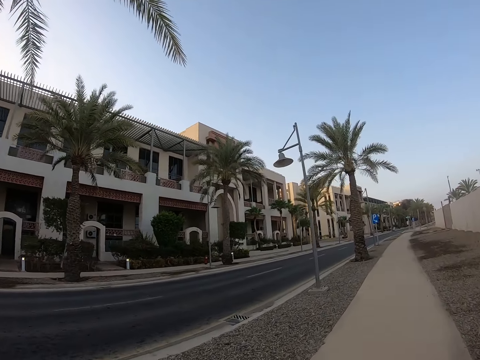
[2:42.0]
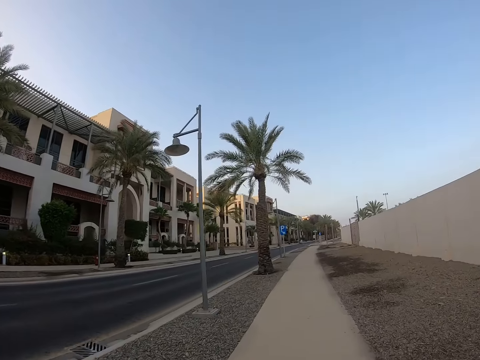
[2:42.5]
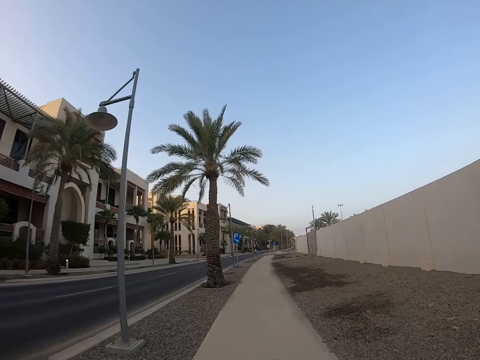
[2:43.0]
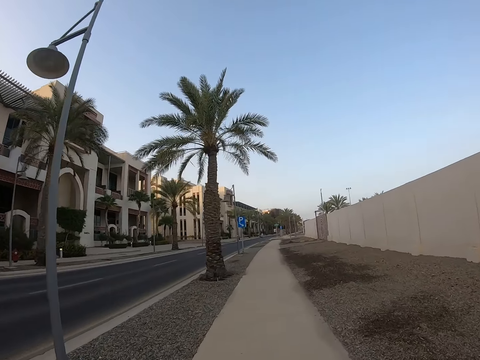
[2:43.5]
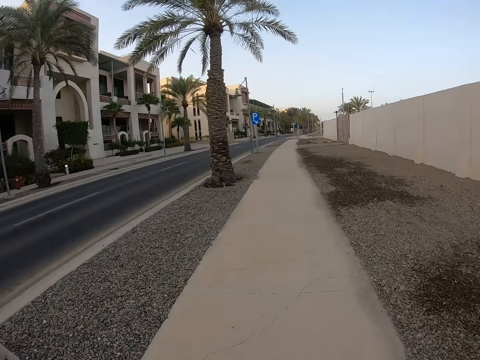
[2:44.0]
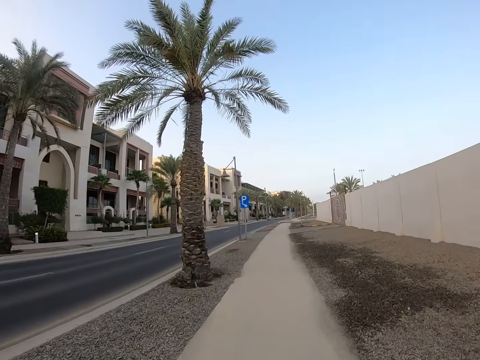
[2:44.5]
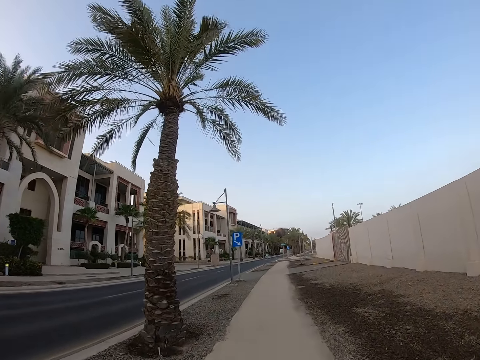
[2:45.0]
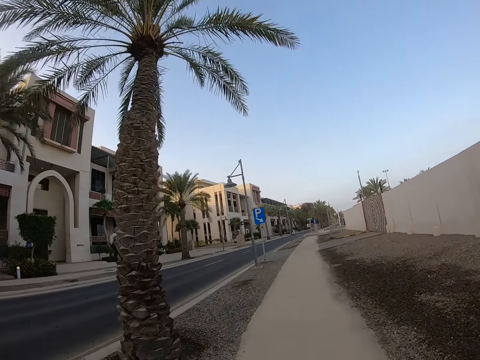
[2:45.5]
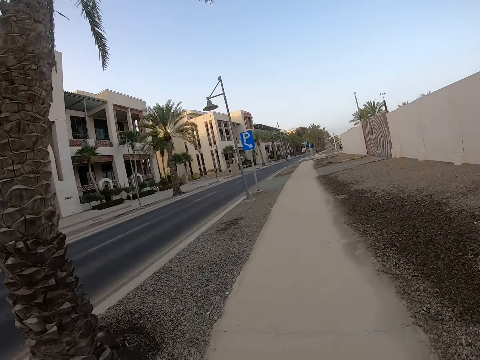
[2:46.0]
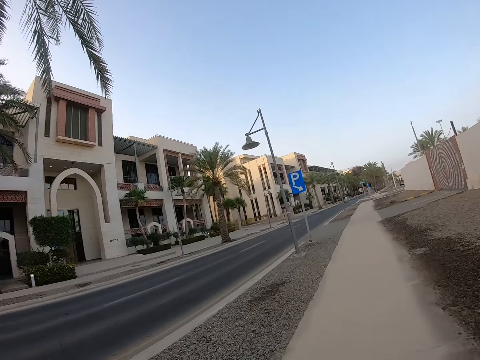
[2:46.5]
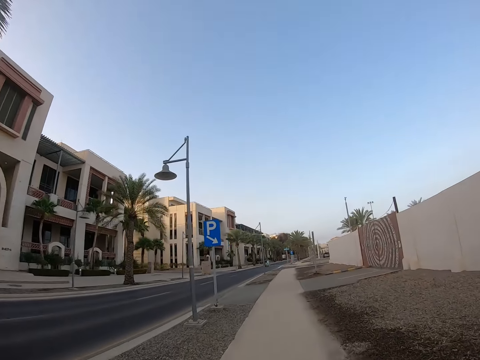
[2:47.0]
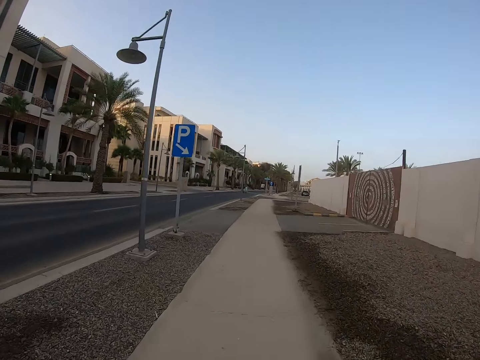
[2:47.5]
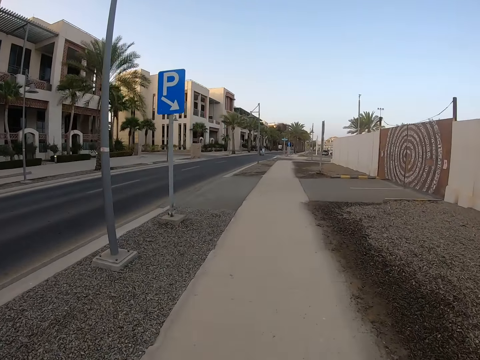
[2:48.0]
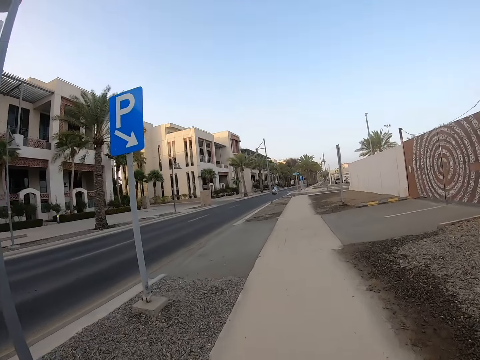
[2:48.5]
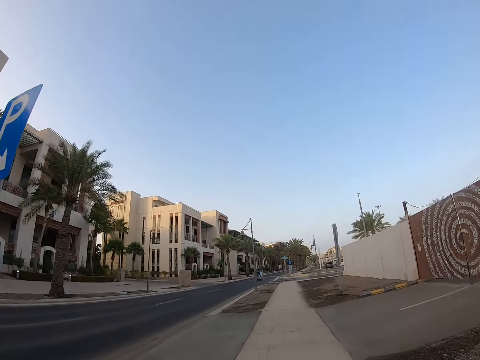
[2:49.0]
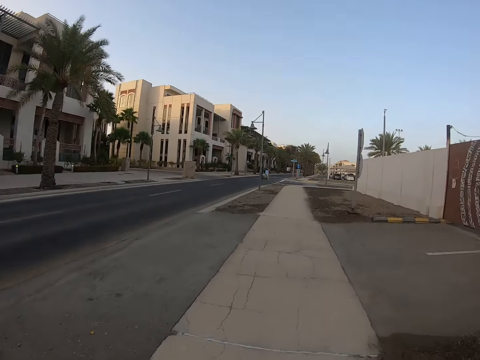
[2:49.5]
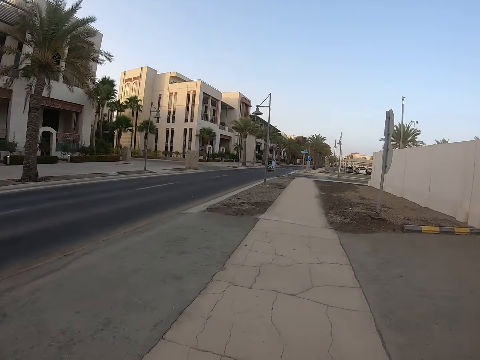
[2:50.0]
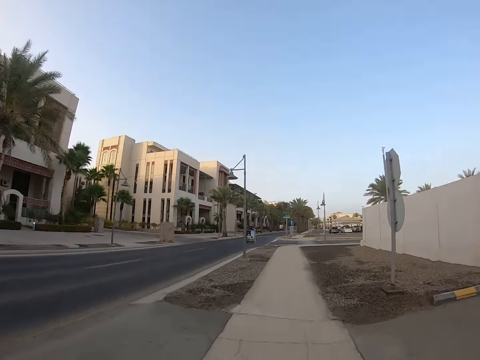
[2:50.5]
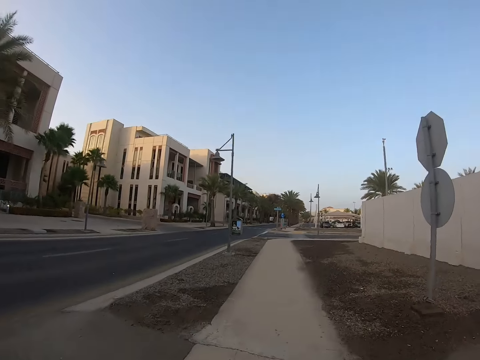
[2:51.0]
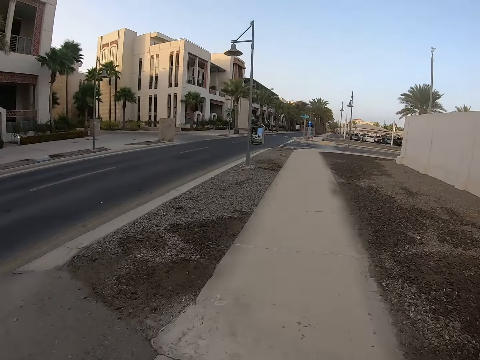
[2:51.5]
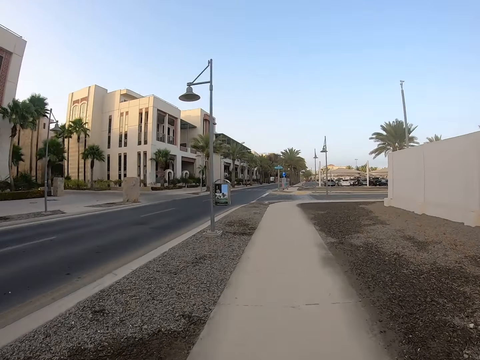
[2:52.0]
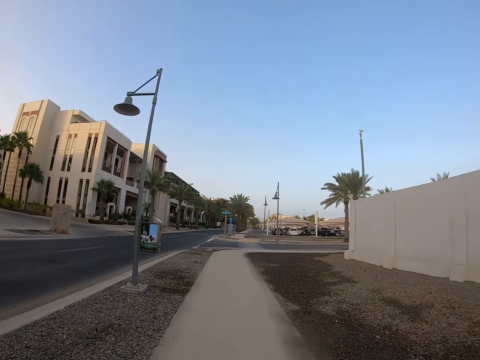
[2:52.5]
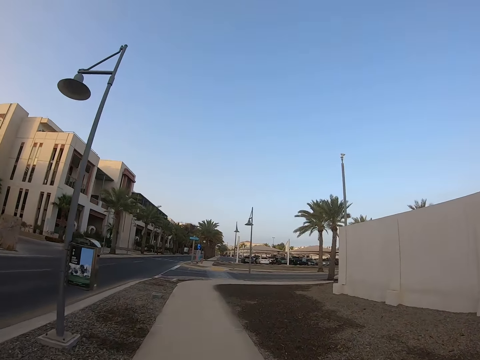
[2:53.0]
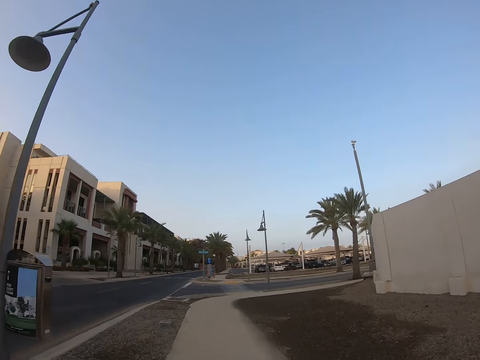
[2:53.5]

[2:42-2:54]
The camera wearer looks around. They run on the pavement.

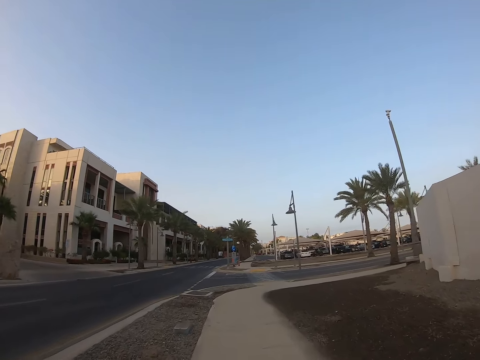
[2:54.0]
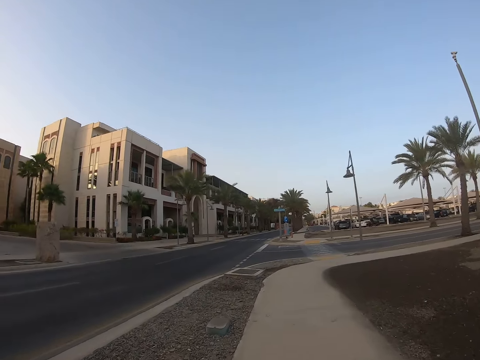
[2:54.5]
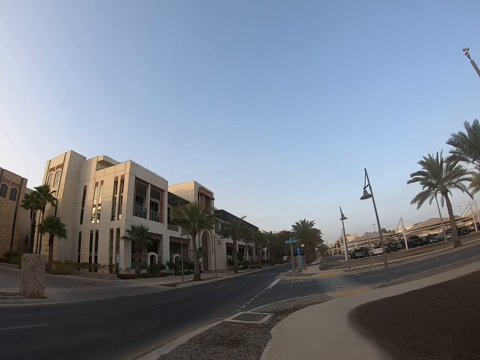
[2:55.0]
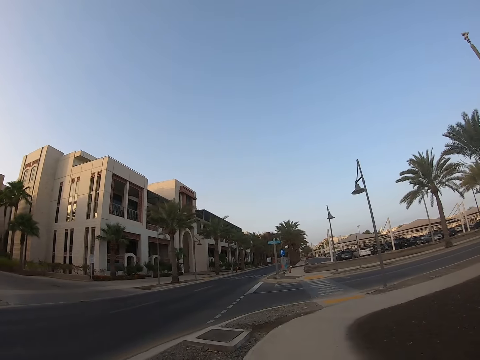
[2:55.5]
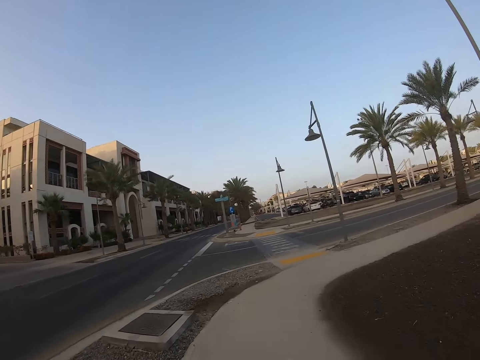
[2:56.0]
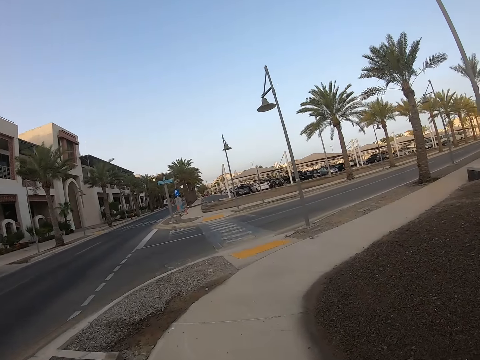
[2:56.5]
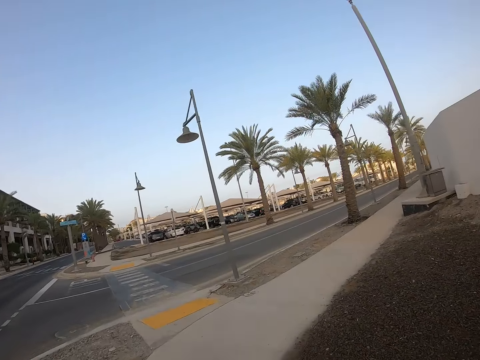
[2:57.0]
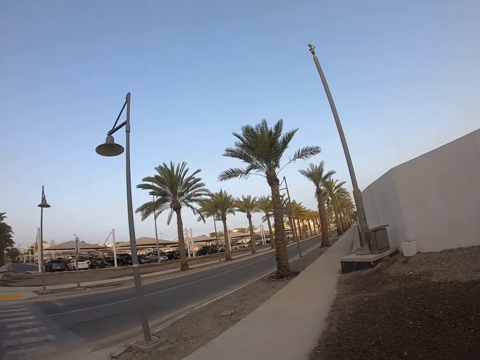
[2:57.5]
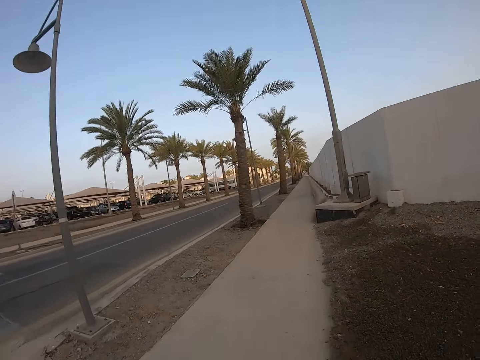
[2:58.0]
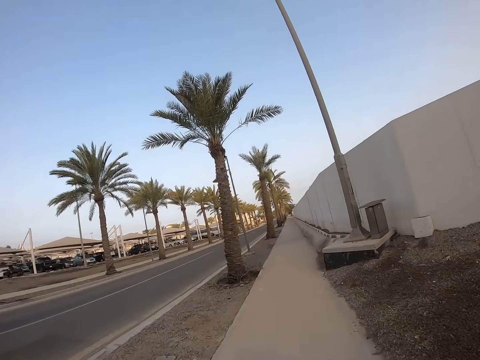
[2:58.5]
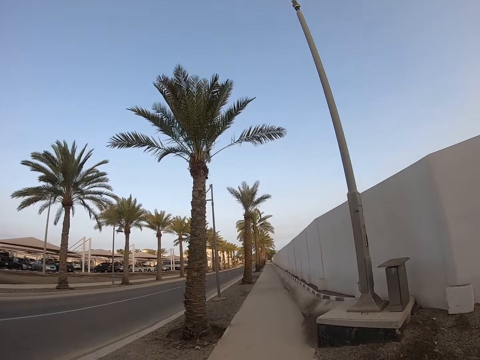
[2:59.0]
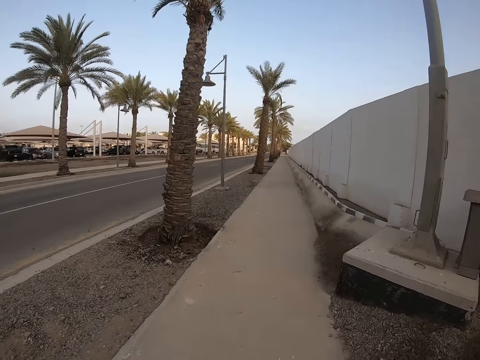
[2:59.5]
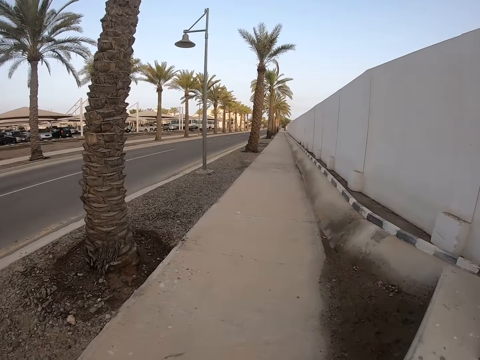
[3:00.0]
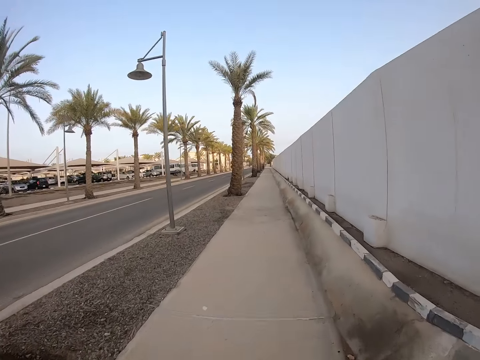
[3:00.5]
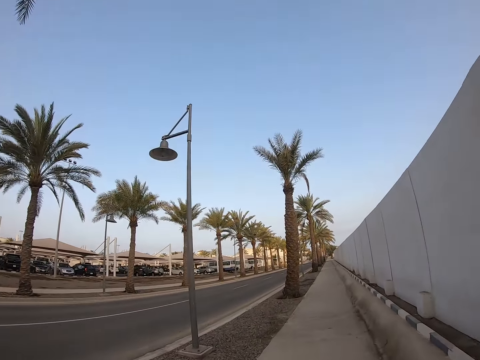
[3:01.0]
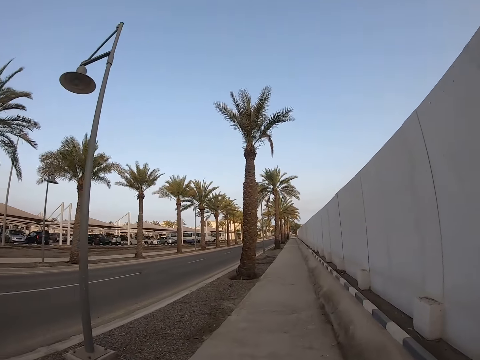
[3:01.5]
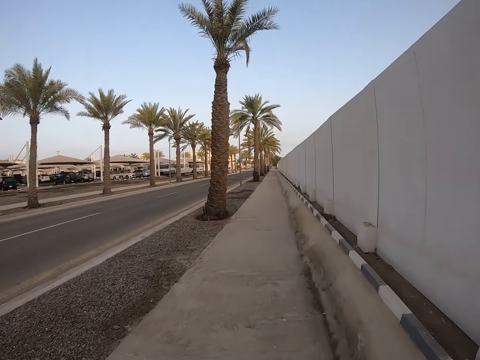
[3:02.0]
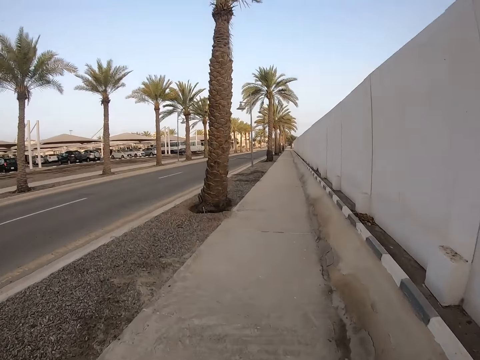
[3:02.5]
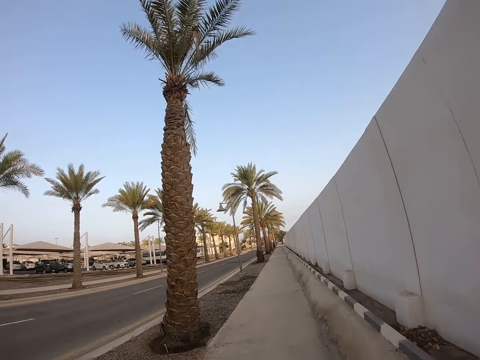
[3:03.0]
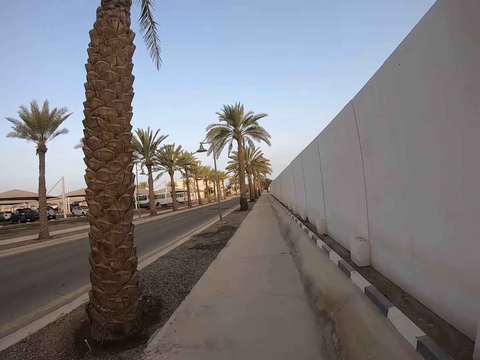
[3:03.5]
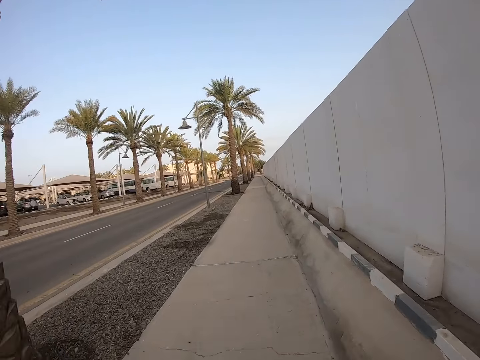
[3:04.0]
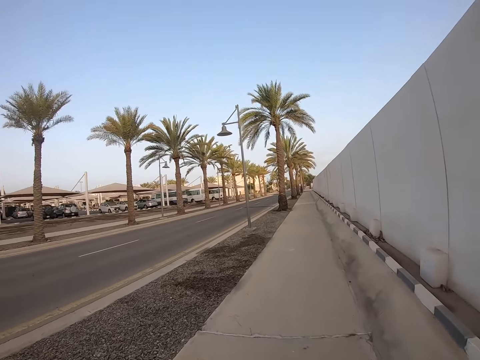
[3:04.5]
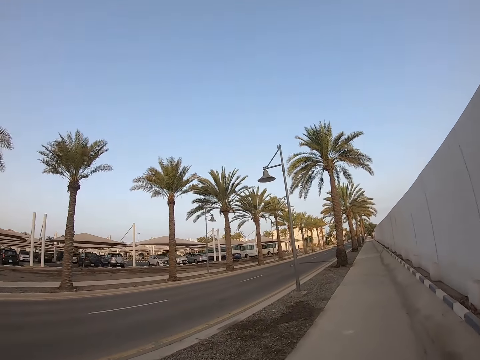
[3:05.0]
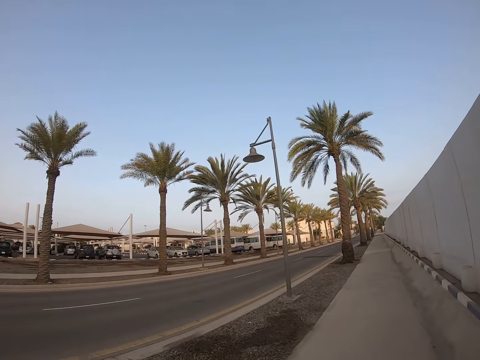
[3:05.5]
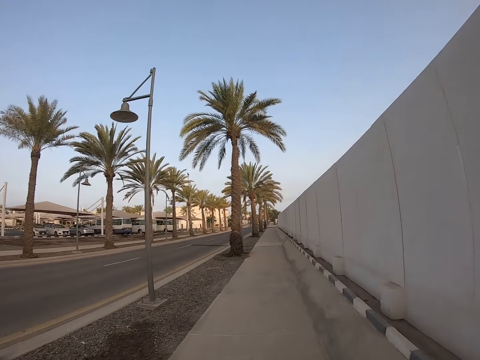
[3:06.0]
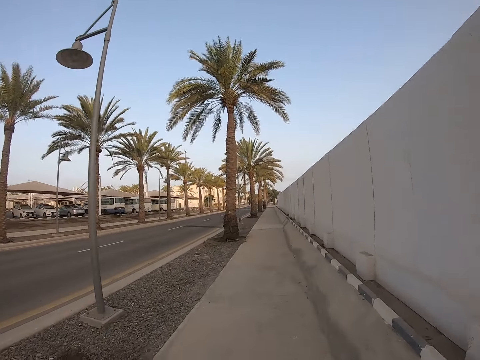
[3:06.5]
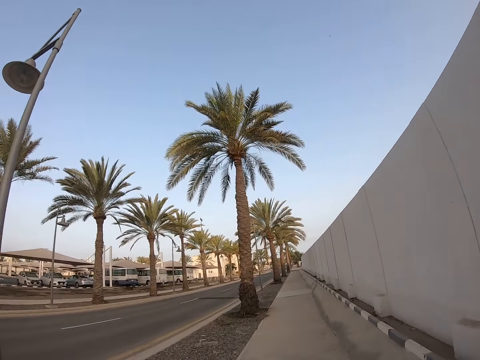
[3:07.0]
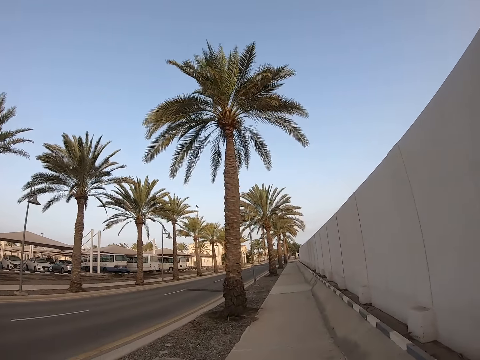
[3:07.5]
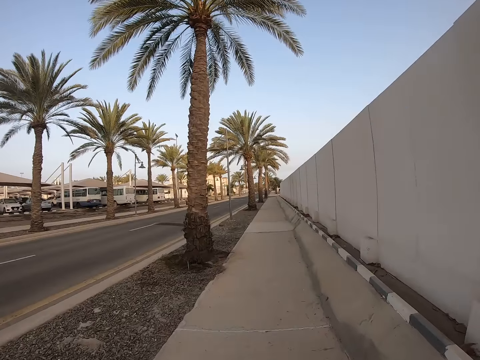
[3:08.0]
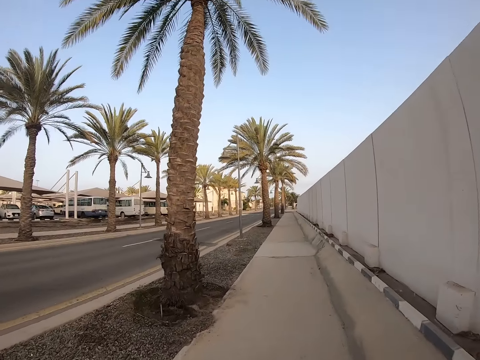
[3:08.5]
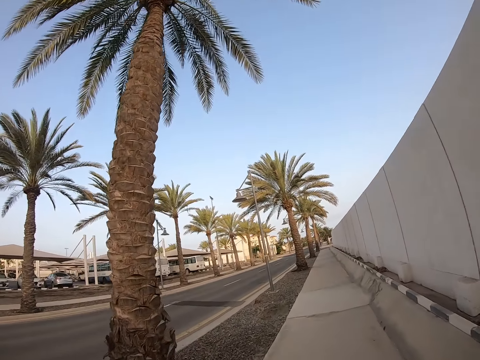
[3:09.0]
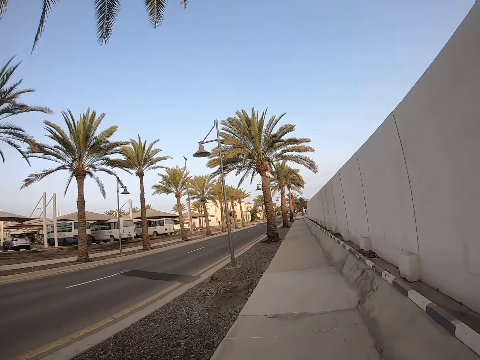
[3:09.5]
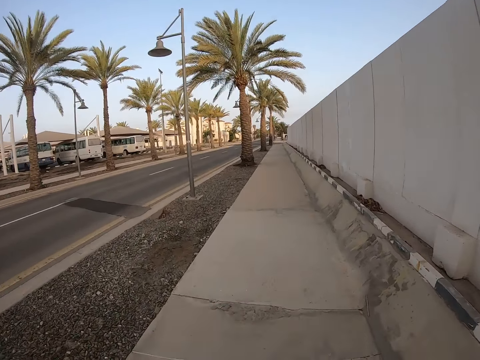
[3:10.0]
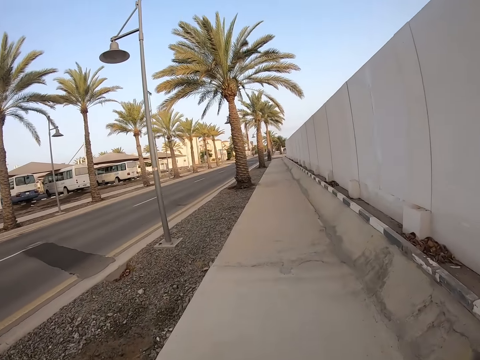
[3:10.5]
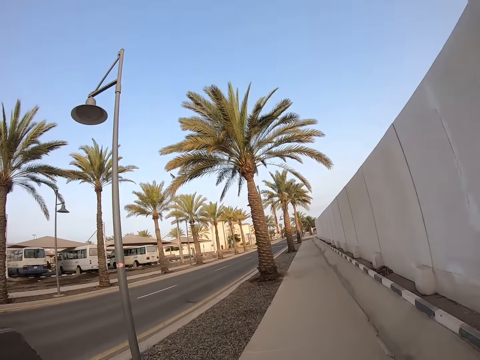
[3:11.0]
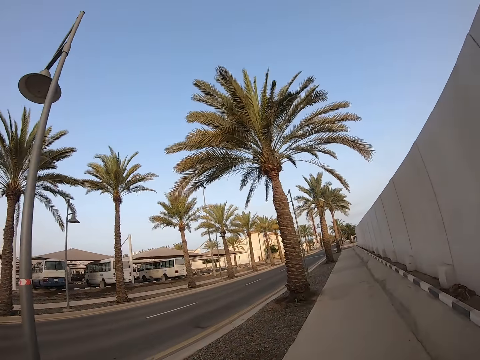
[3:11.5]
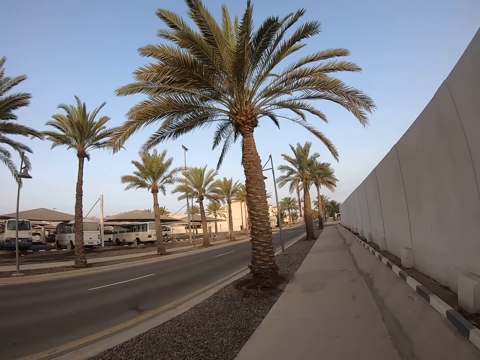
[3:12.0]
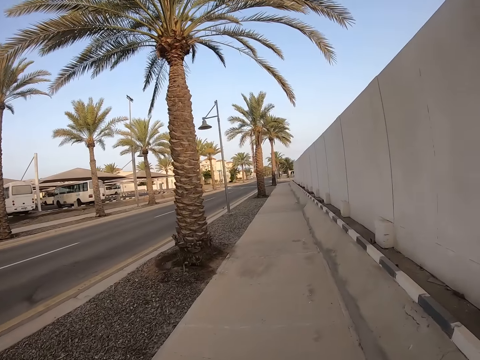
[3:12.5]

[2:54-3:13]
The camera wearer turns around. They run on the pavement. They run on the pavement again.
